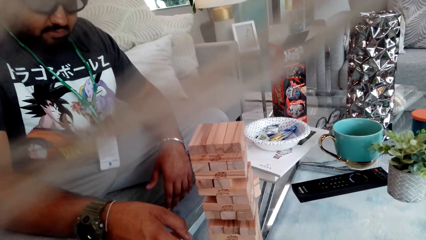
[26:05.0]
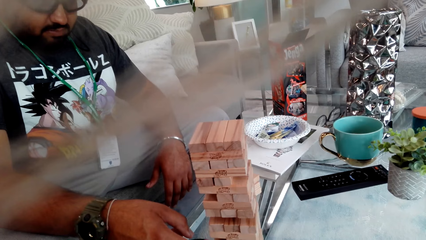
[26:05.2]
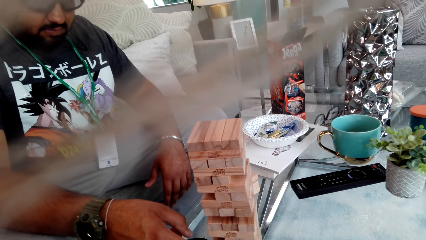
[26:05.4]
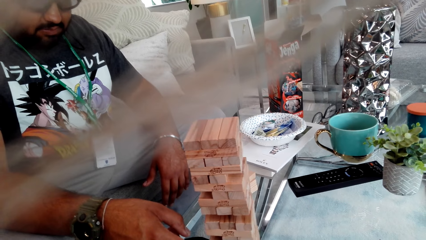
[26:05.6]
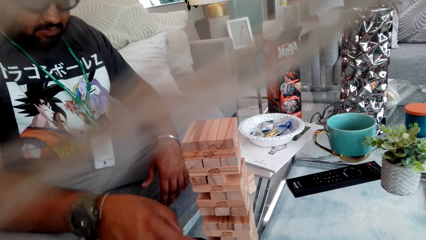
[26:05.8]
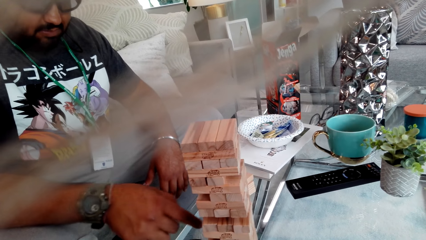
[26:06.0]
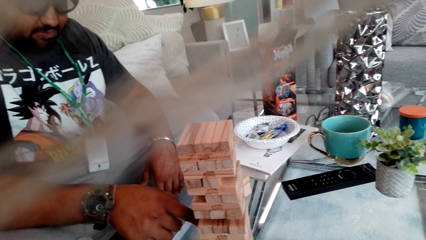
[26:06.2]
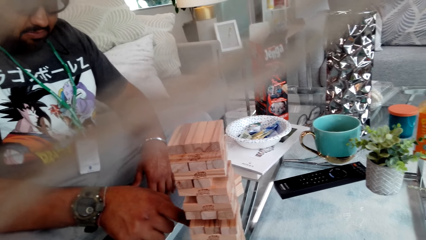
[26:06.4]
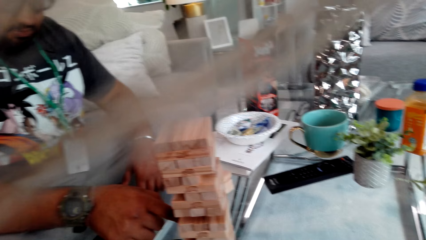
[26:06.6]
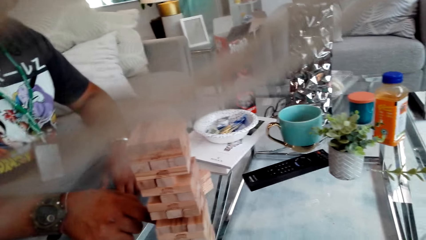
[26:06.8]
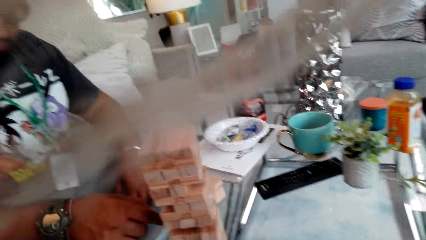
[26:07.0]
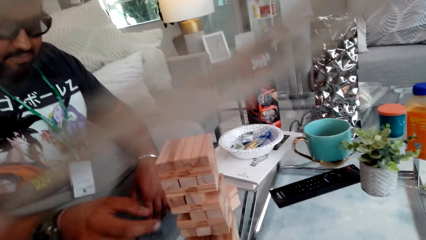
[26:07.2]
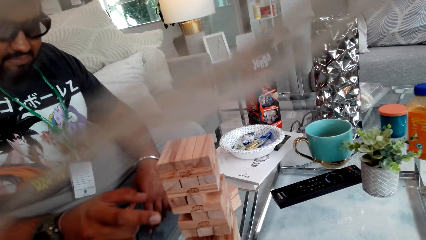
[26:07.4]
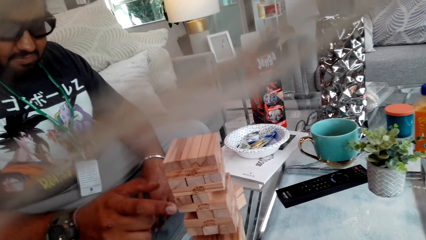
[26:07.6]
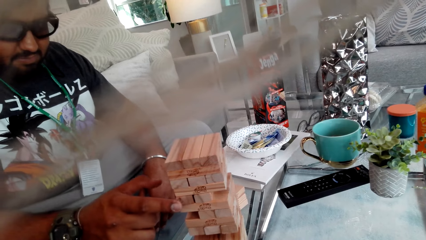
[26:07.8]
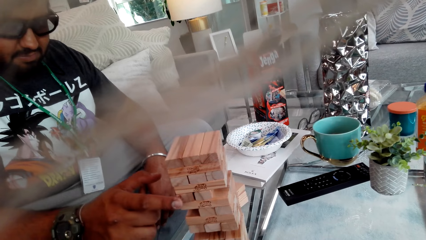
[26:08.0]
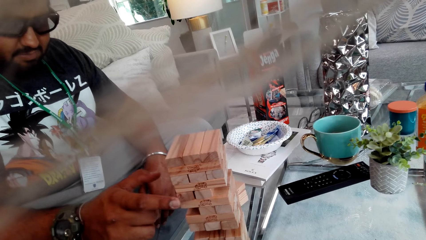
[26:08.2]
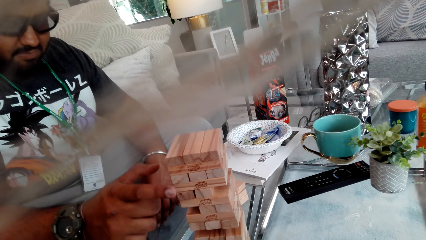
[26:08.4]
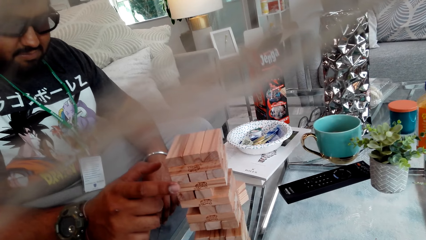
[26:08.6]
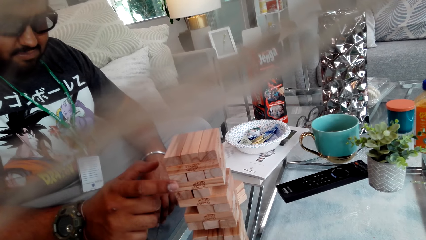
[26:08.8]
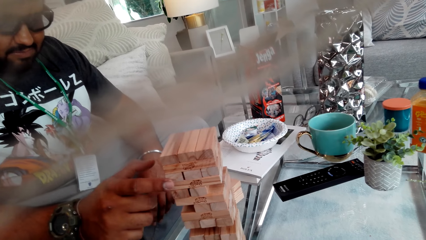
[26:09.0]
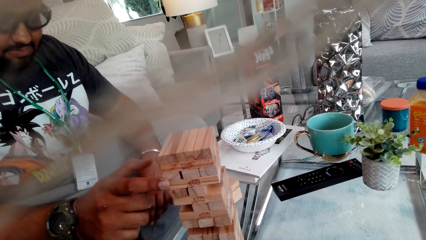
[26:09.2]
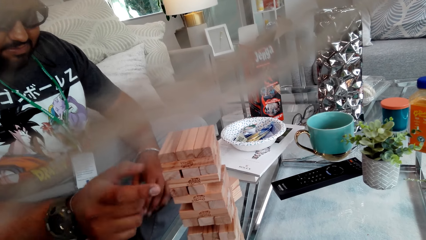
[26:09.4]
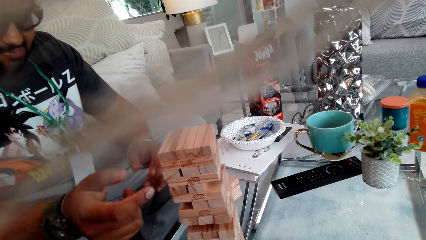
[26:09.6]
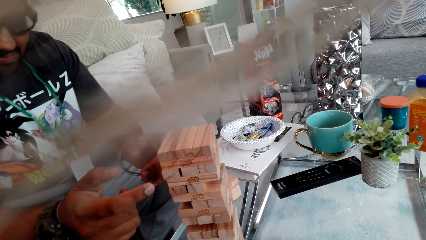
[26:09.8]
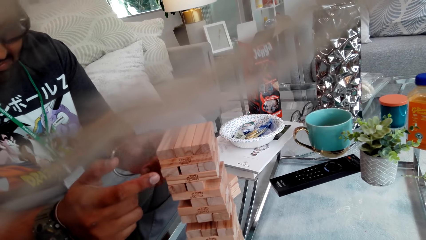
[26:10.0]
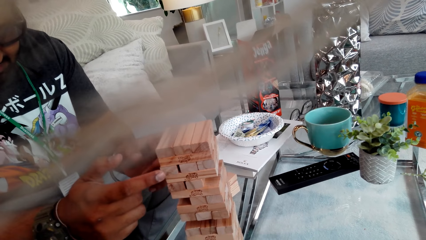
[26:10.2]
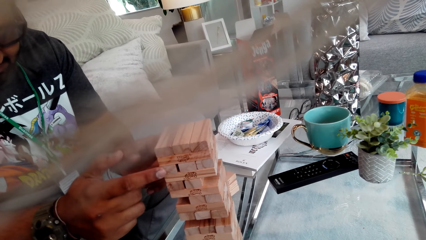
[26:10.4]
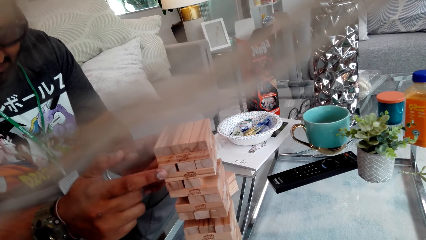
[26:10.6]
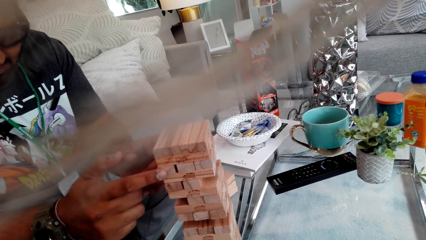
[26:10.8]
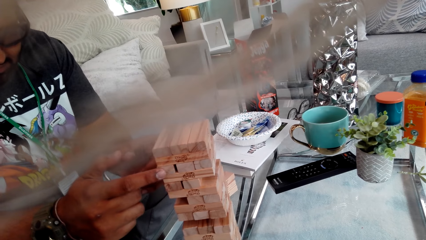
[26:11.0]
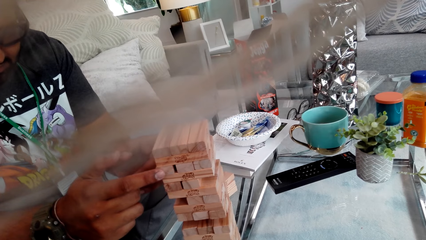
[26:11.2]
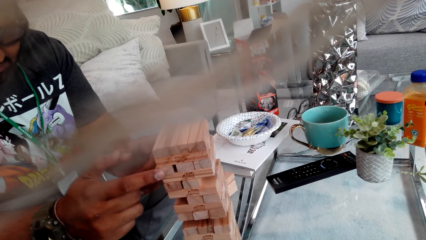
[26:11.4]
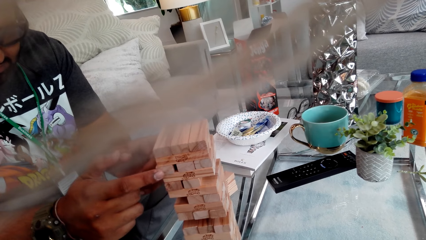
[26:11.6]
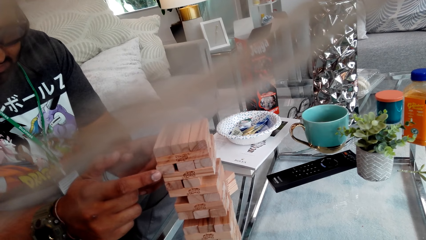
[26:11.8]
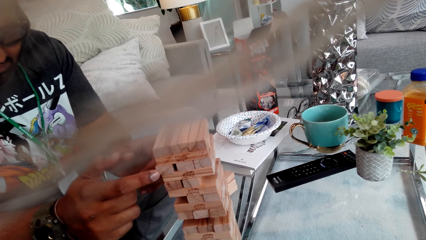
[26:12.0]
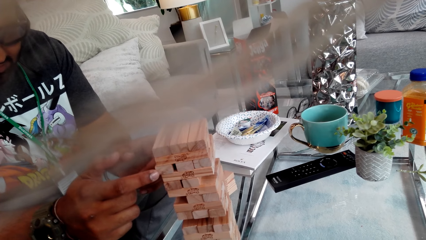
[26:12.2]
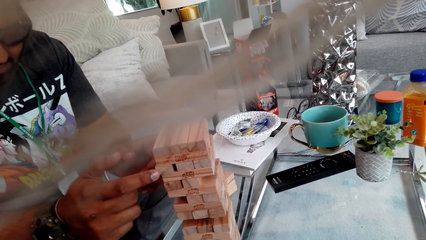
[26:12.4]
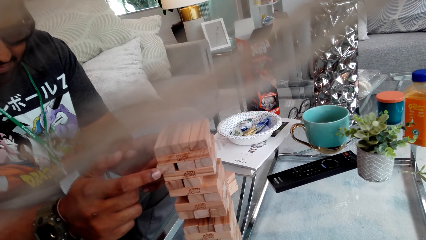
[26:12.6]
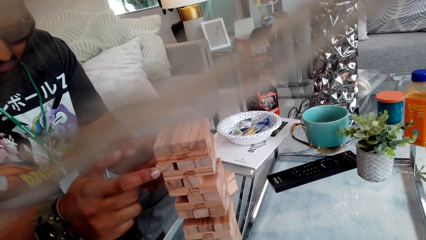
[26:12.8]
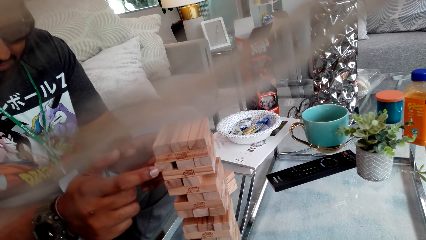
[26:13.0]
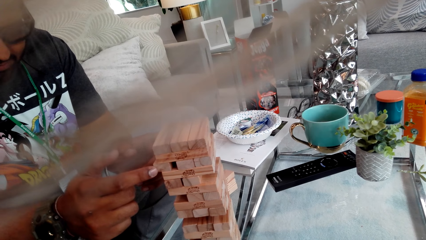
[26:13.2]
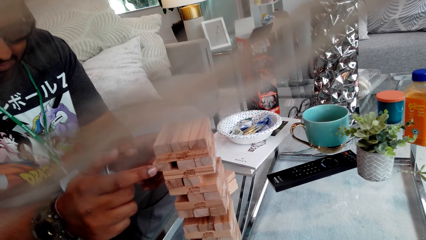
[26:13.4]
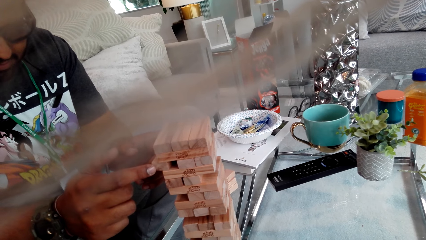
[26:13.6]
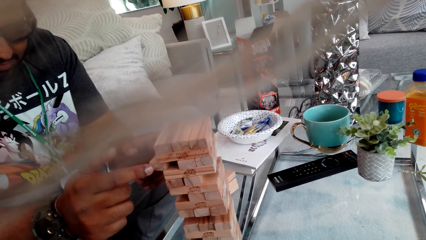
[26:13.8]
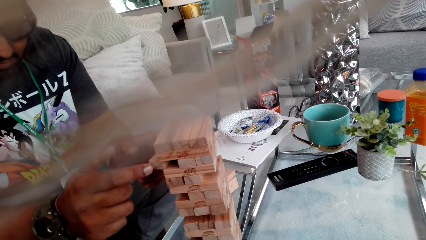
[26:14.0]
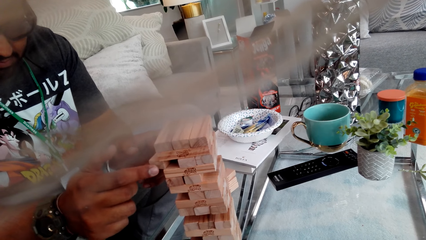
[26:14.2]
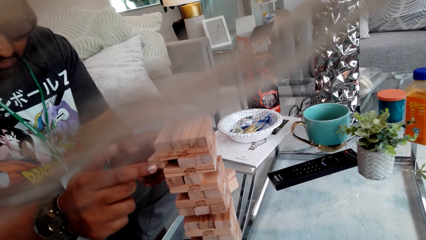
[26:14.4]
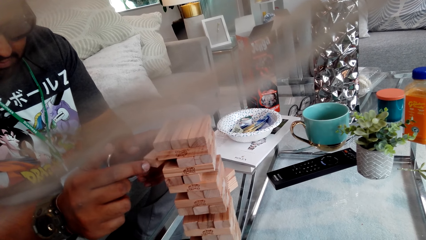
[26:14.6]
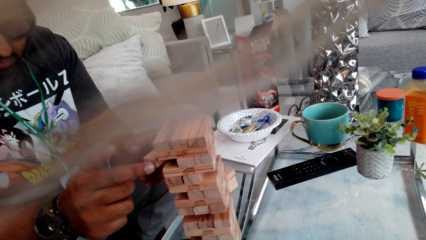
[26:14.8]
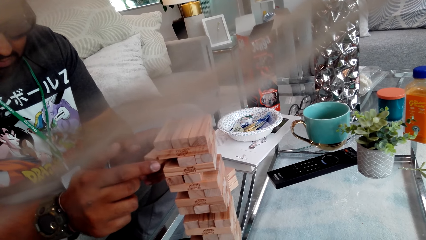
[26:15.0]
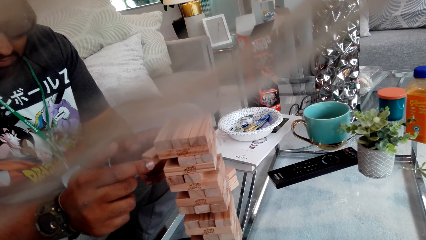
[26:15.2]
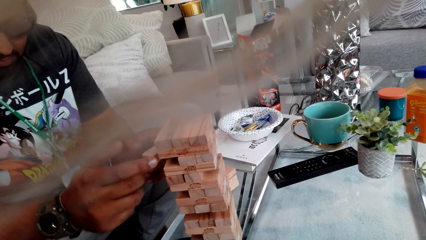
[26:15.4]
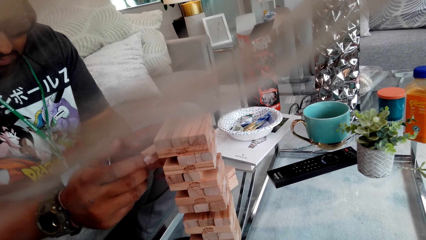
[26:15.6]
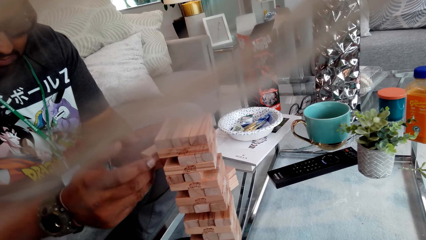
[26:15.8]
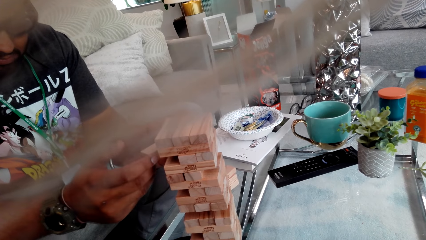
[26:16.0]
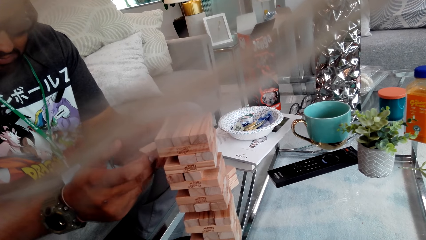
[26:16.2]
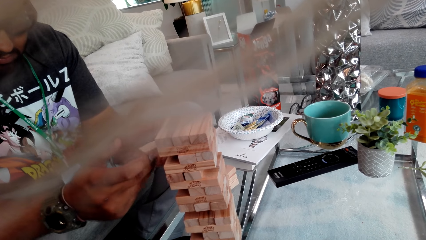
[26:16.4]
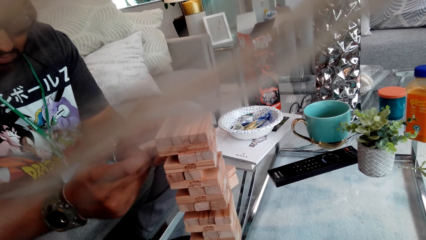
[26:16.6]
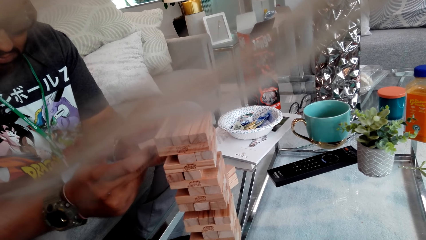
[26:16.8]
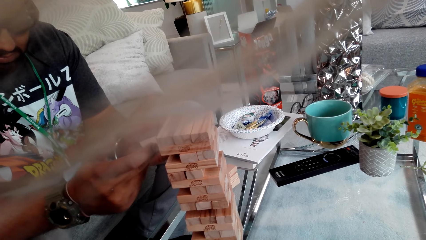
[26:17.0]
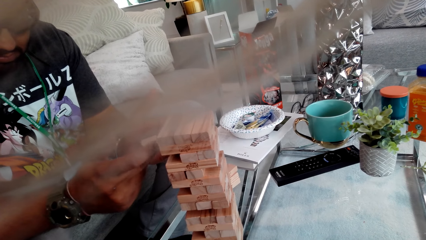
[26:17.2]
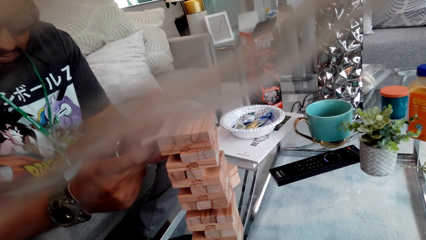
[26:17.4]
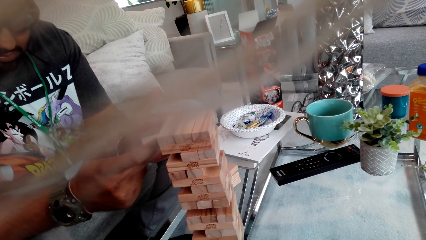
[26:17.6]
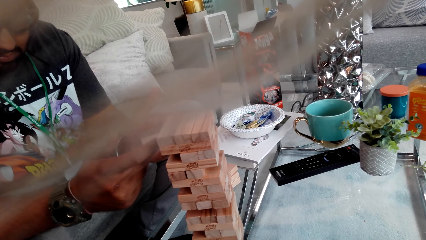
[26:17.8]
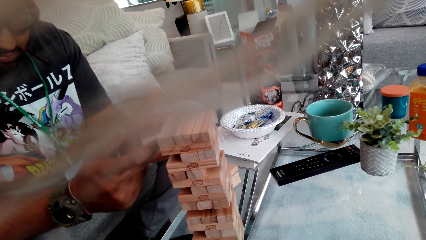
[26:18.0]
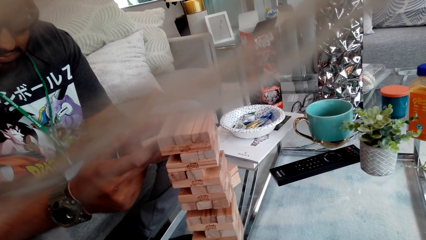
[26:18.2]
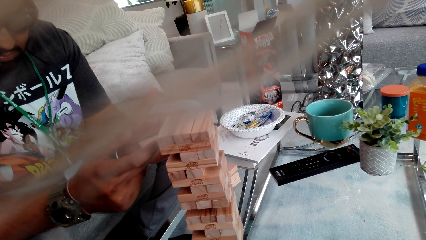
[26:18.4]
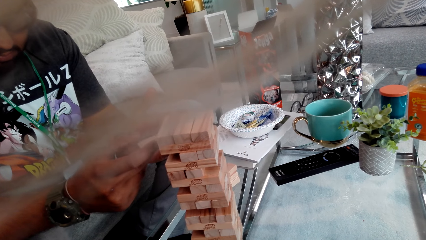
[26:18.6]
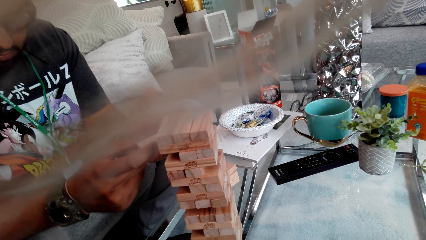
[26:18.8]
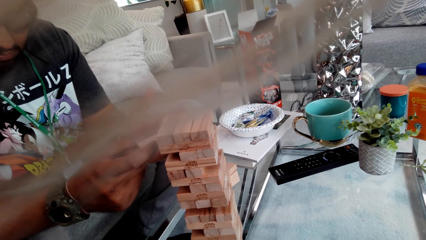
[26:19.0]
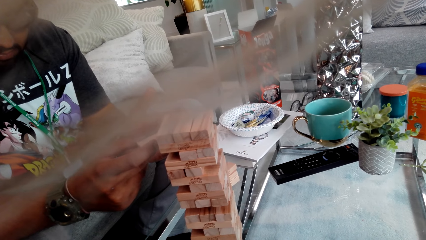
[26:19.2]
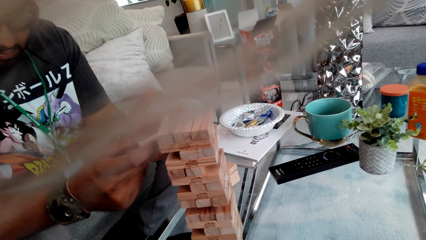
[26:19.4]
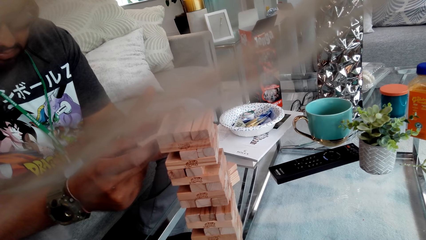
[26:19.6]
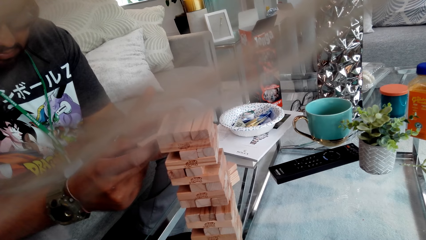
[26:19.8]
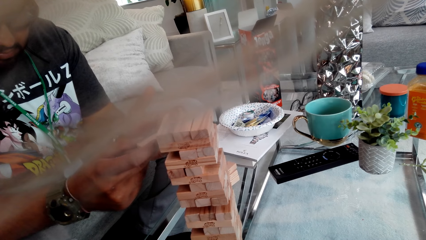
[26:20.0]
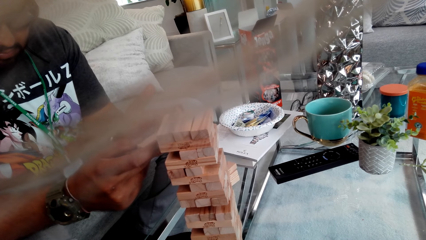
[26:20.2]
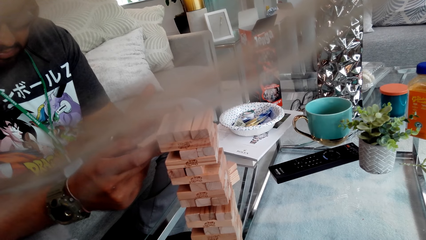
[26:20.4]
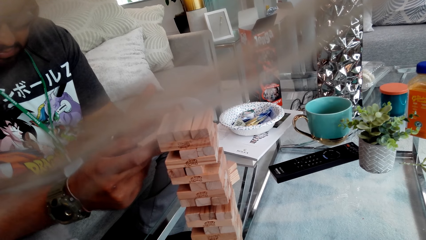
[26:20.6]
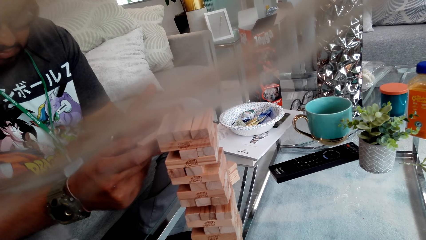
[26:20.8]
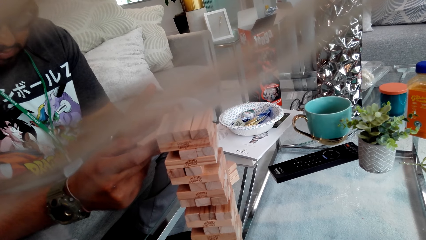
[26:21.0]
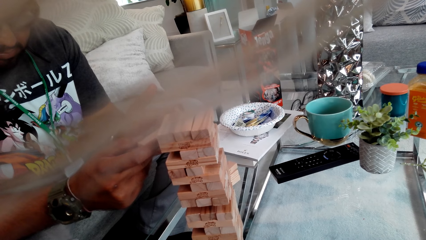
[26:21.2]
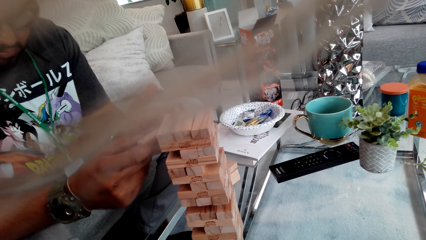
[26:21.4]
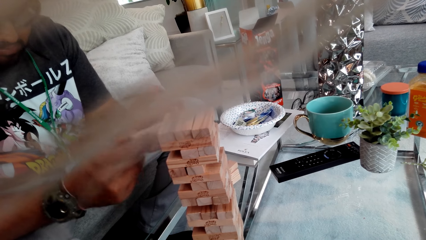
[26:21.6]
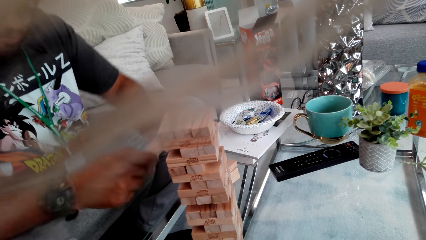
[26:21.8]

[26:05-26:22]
The man plays Jenga. He removes the wood block from the Jenga with both hands.
